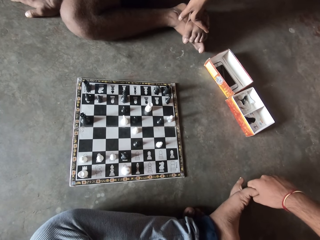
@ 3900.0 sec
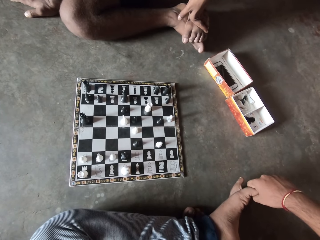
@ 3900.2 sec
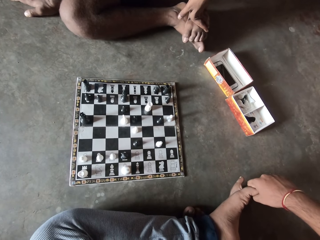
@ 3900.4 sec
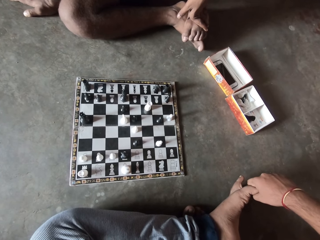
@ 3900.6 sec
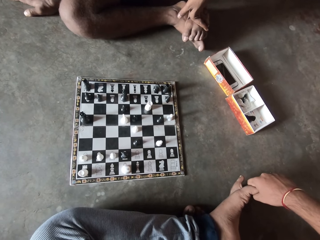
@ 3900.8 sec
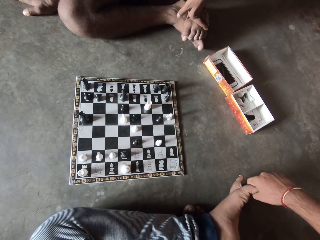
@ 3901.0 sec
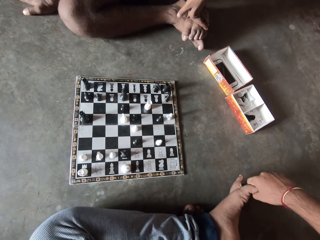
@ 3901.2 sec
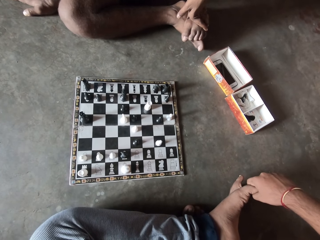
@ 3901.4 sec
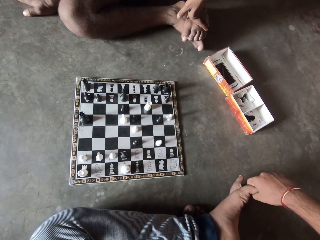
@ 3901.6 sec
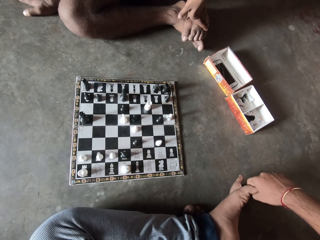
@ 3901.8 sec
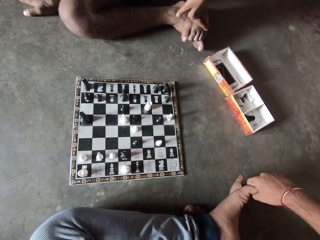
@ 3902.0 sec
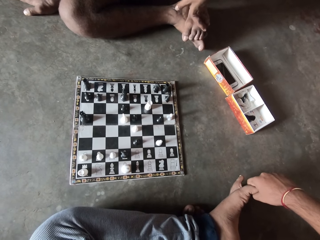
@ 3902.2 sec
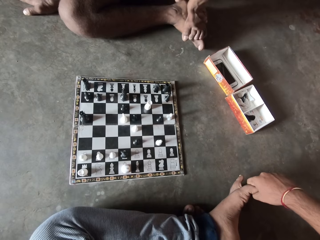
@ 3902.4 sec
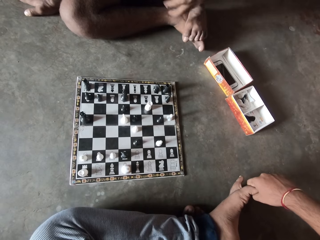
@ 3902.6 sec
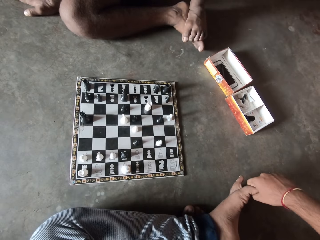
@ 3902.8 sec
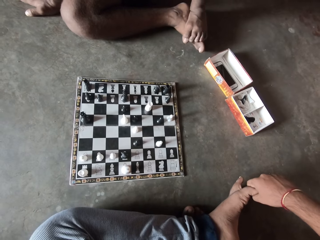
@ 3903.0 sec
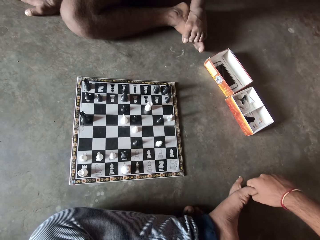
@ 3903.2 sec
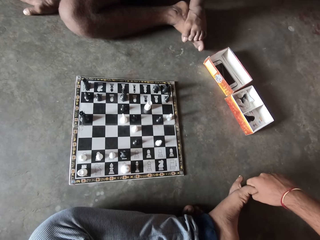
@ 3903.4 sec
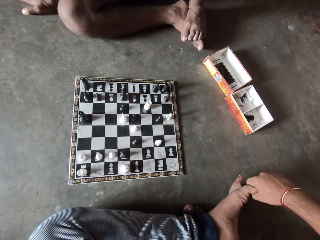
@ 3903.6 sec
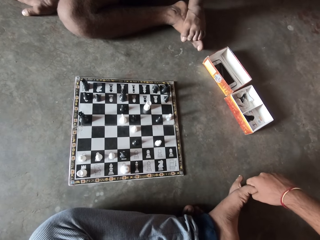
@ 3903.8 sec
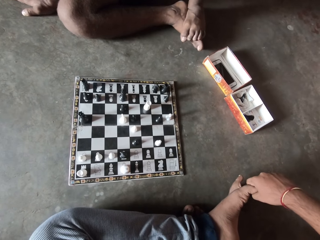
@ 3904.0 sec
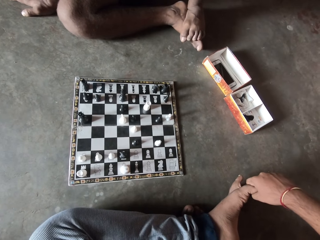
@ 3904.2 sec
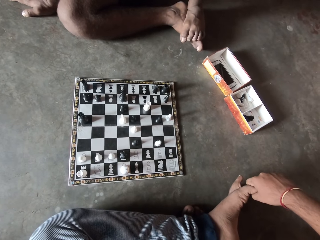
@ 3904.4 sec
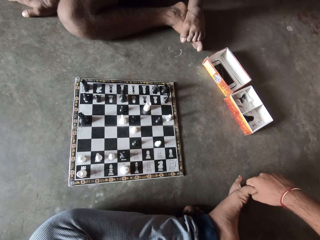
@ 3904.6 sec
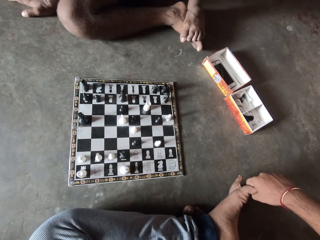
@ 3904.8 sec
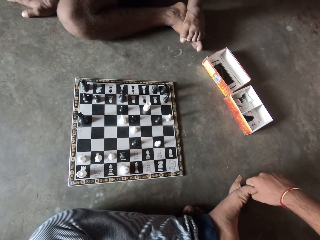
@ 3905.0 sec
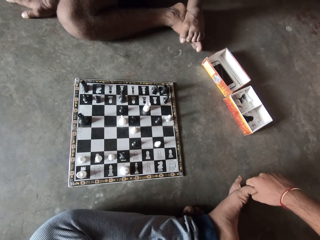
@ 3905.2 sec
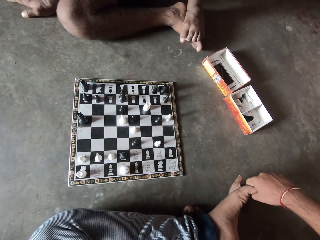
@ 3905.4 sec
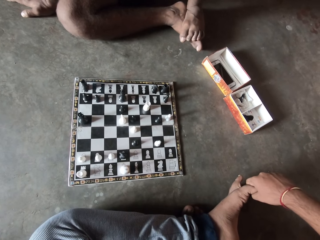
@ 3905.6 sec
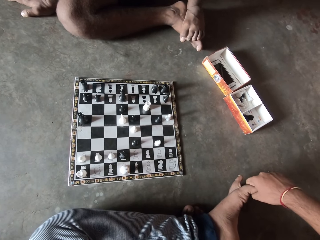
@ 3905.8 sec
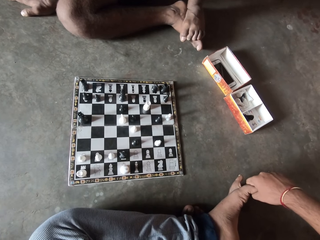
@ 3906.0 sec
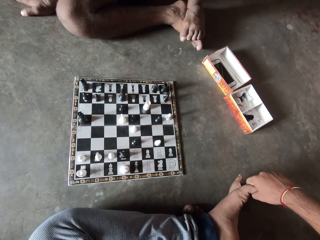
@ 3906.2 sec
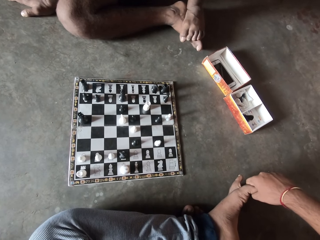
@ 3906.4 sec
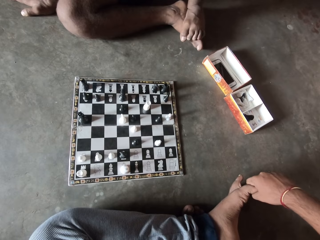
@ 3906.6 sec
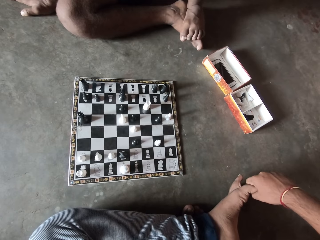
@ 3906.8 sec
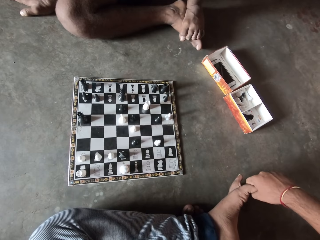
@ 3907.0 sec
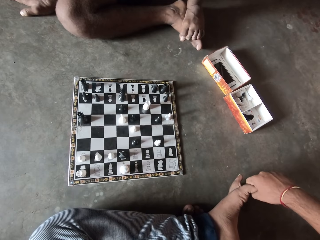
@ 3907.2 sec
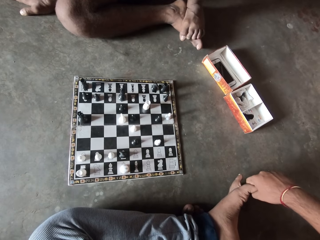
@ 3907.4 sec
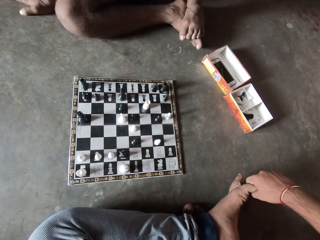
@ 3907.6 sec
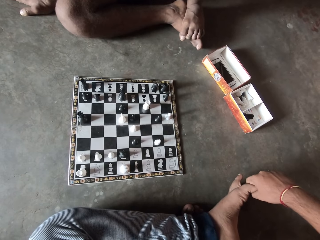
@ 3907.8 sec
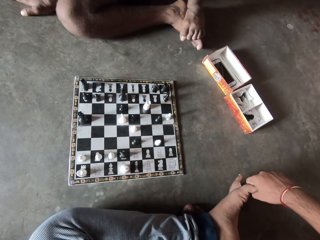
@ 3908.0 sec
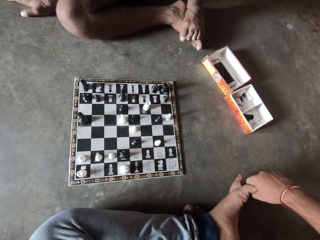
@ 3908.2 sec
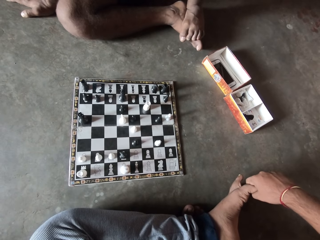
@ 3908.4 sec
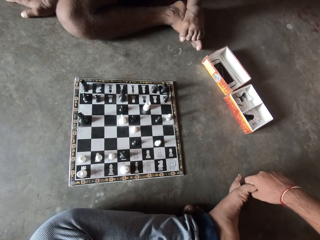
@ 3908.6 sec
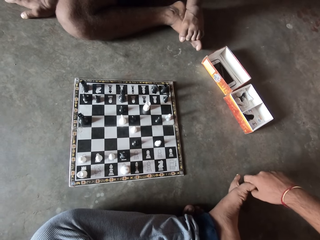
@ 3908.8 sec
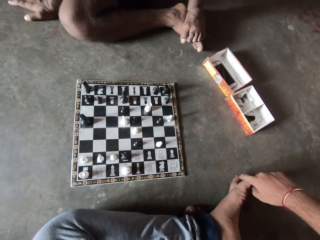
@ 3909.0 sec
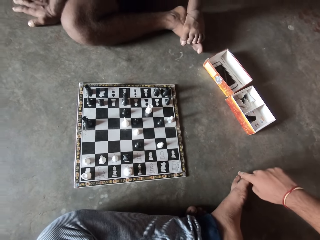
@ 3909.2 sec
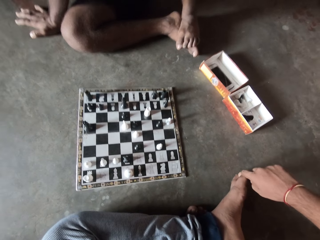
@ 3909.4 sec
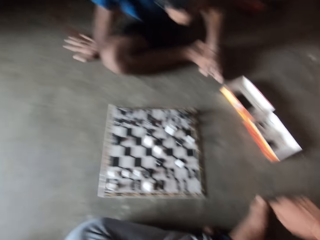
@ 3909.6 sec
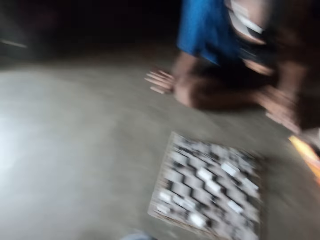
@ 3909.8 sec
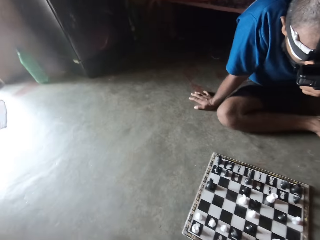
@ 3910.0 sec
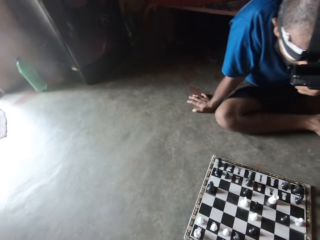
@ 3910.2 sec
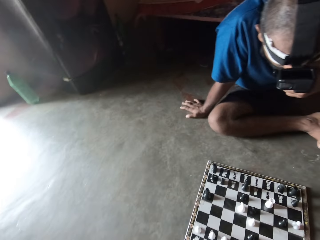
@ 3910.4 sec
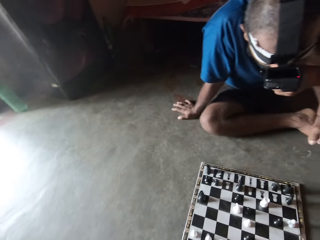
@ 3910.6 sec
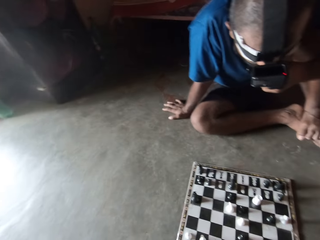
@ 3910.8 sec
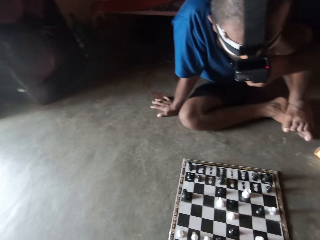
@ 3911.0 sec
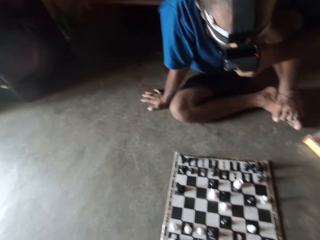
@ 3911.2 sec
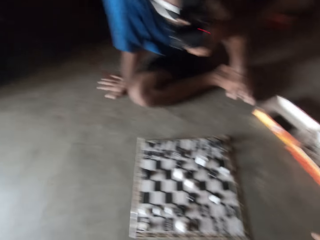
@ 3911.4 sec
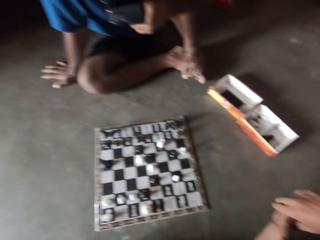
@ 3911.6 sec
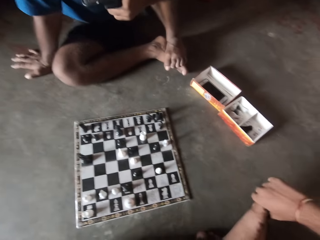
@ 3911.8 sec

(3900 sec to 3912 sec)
A man pulls his hand off the feet.

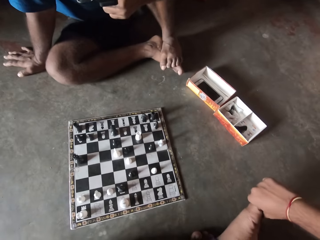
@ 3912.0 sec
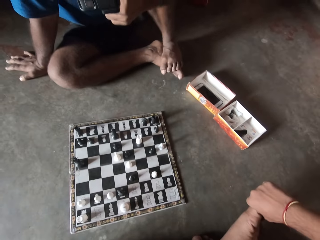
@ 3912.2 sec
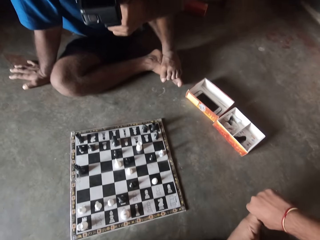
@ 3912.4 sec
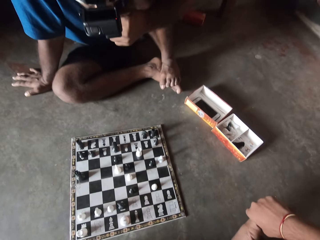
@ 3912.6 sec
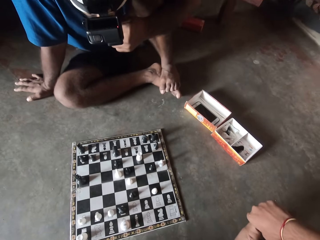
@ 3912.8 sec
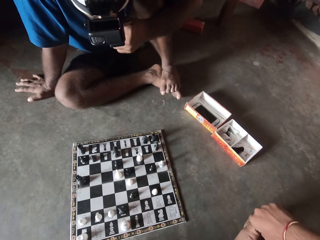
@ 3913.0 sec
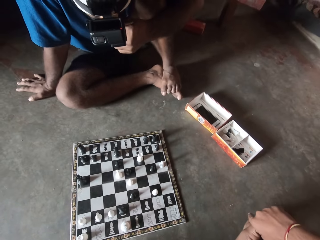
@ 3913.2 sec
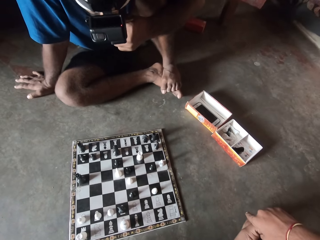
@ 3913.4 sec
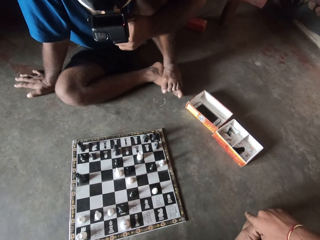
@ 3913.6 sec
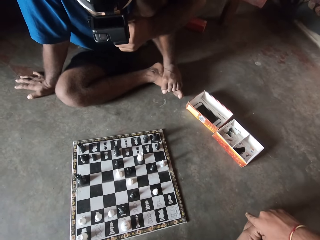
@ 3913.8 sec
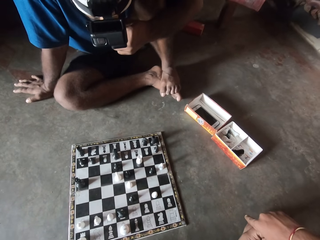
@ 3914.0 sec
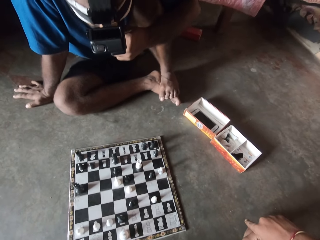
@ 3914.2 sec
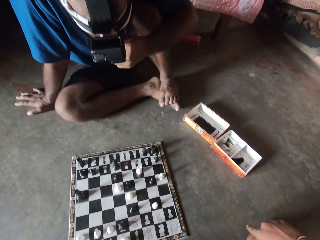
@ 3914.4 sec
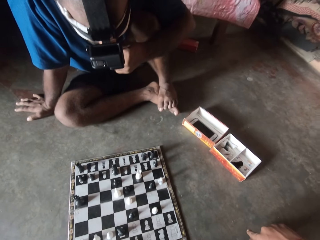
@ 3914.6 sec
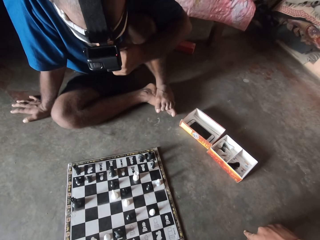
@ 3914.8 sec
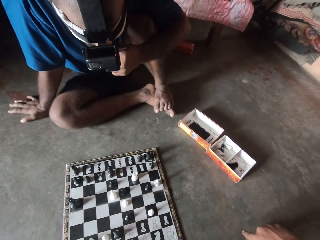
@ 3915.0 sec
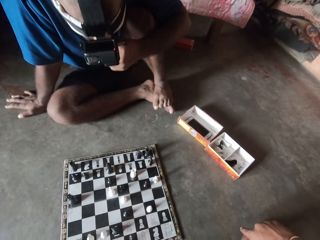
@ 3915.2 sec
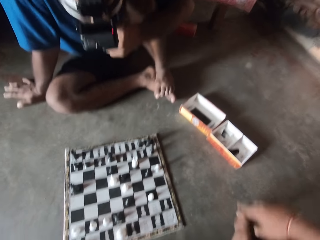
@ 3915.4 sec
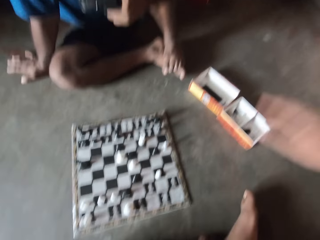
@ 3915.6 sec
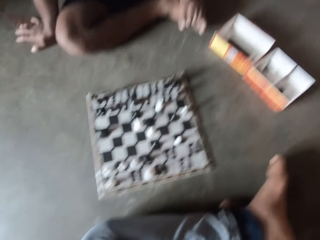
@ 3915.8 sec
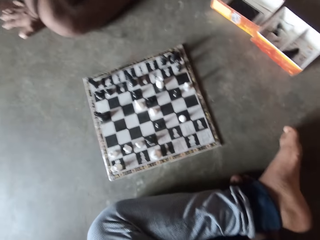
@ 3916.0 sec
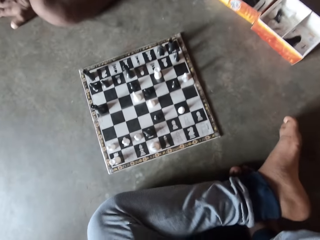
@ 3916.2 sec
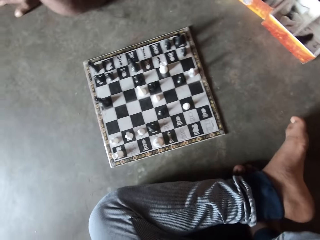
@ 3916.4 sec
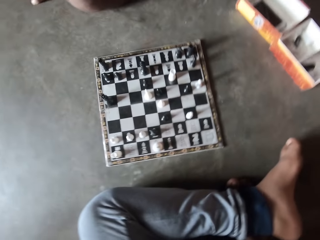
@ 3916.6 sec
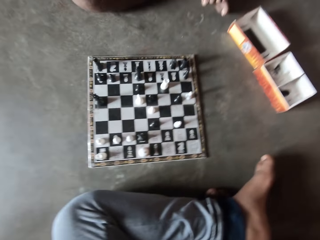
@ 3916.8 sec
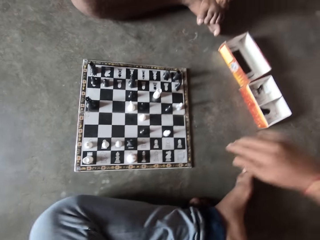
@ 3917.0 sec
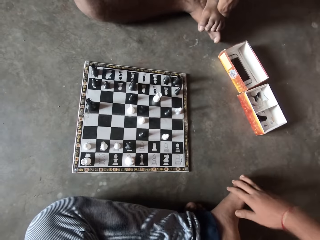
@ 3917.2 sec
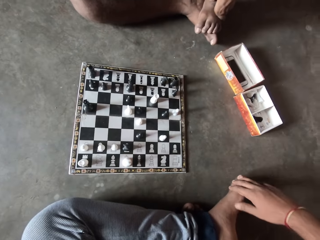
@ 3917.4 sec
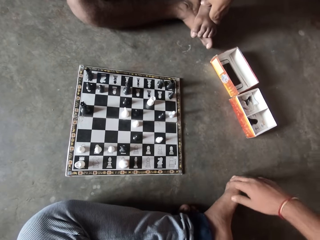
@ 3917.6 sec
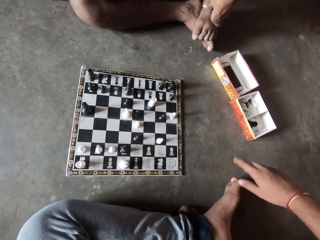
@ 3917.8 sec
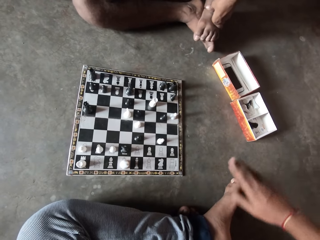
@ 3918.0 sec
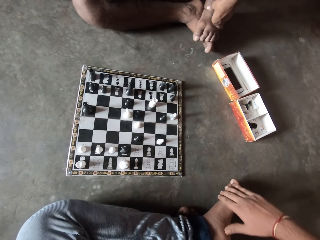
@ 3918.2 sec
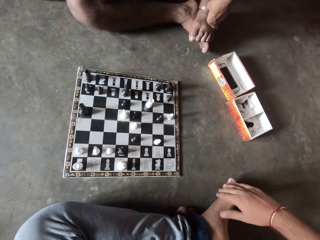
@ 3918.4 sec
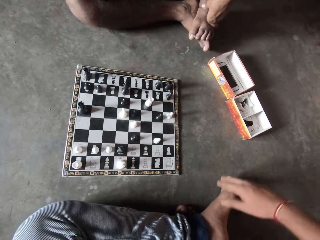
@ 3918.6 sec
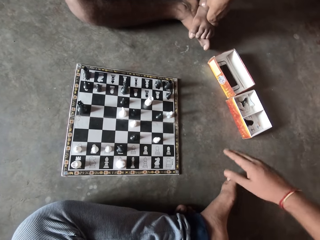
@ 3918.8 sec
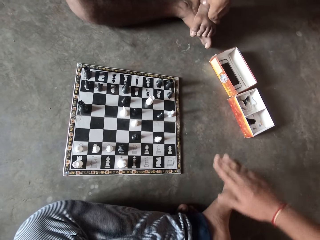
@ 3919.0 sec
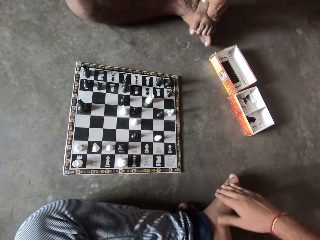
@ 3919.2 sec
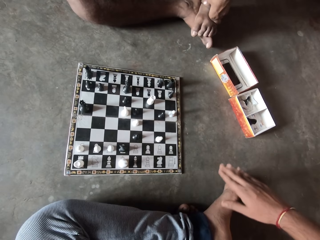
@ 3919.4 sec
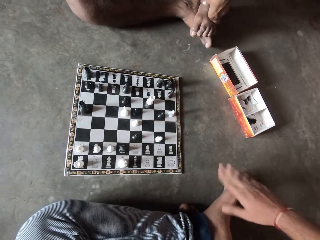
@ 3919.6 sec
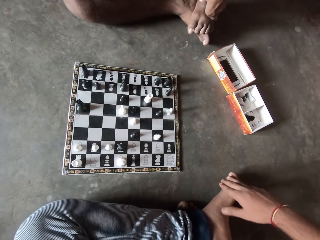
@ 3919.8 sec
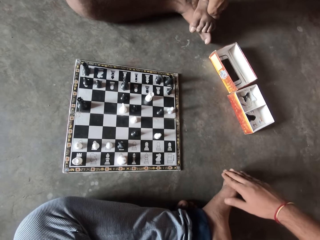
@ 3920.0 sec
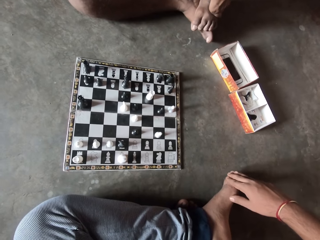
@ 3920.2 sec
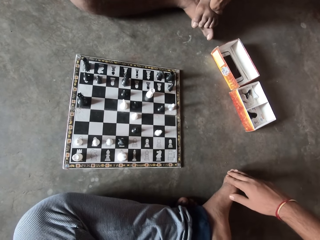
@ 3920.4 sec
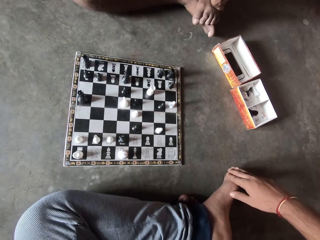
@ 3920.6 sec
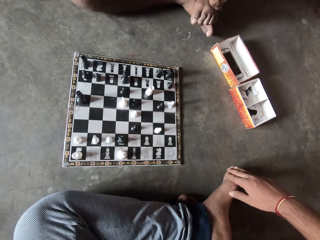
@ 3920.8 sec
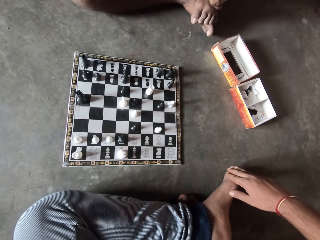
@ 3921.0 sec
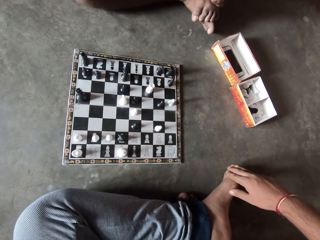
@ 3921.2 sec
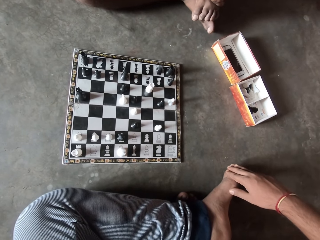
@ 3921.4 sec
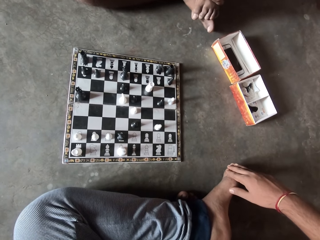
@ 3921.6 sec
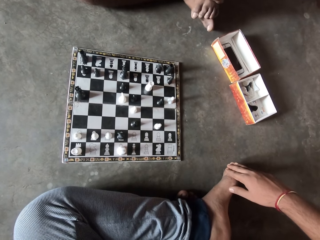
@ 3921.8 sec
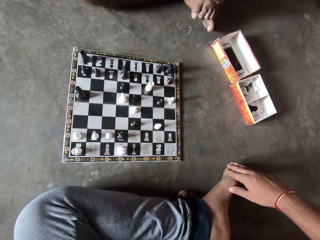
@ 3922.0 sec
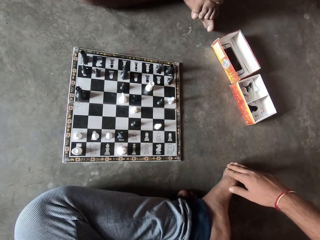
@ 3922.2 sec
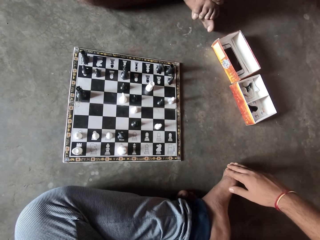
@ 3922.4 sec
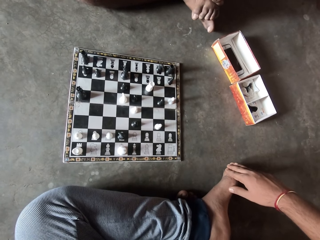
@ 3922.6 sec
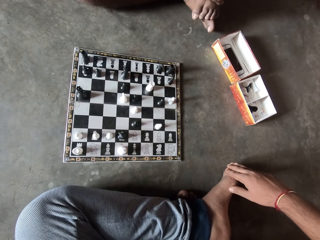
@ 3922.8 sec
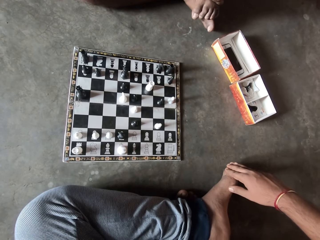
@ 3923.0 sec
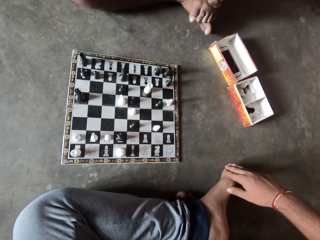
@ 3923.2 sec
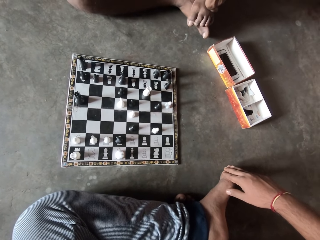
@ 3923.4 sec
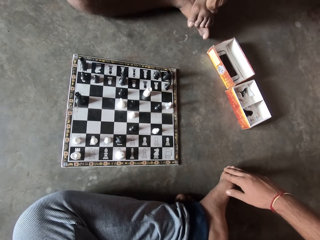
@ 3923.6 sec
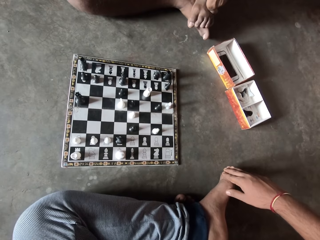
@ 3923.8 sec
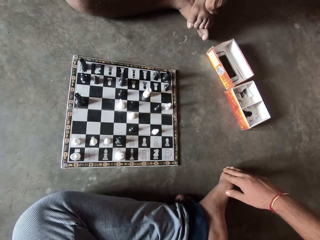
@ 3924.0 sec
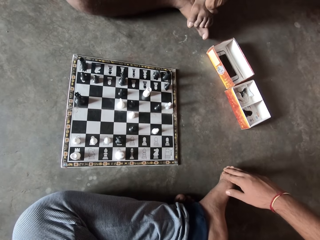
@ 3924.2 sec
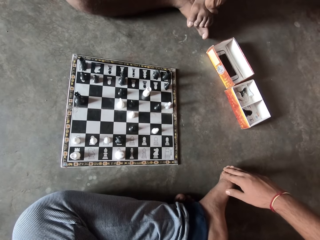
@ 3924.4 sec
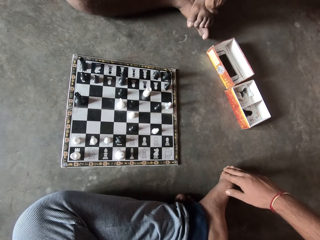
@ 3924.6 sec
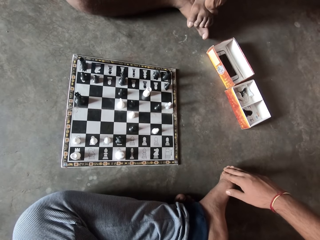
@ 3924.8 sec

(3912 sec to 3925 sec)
The camera wearer drops his hand down. He holds his feet. He taps his feet with his right hand. He lifts his hand off the feet. He holds his feet.
